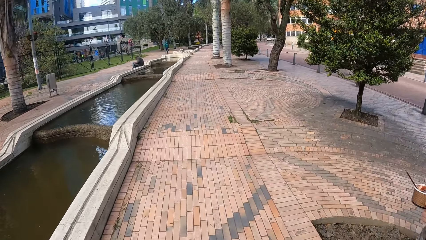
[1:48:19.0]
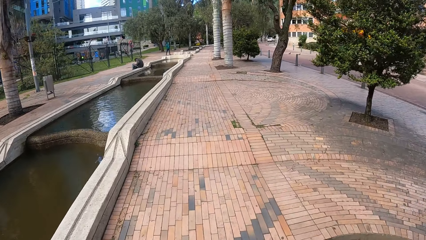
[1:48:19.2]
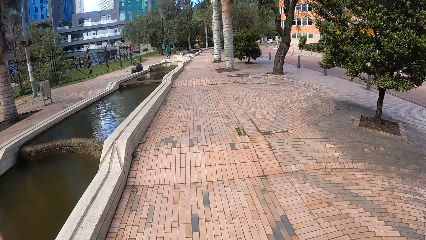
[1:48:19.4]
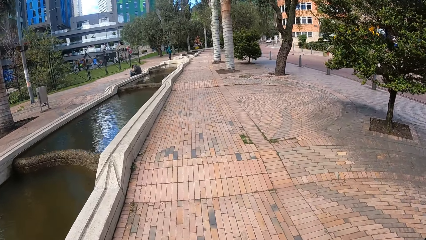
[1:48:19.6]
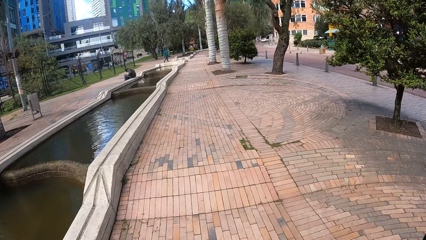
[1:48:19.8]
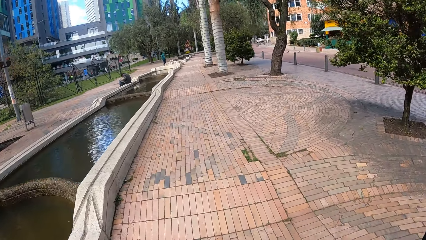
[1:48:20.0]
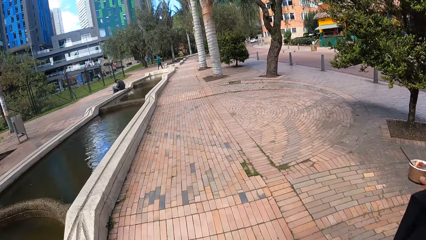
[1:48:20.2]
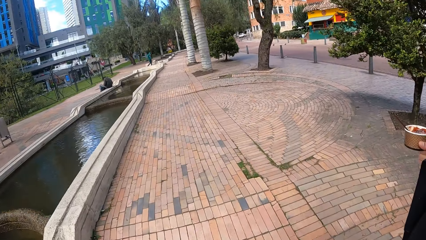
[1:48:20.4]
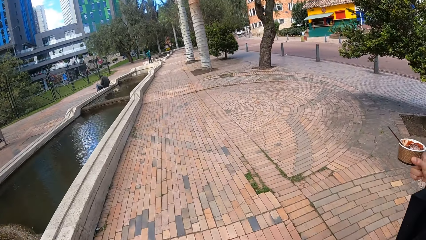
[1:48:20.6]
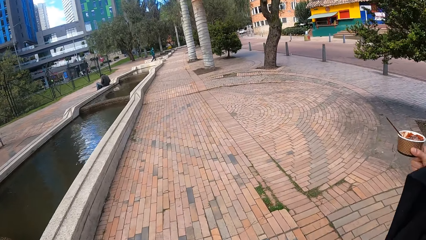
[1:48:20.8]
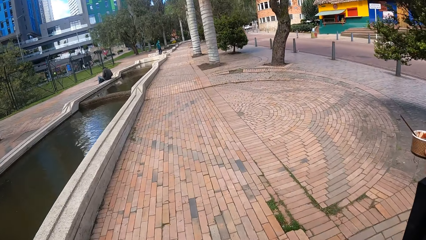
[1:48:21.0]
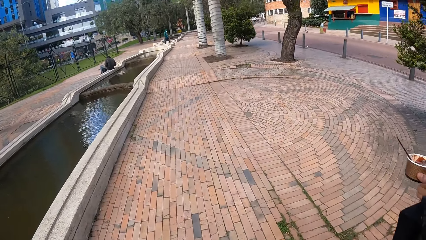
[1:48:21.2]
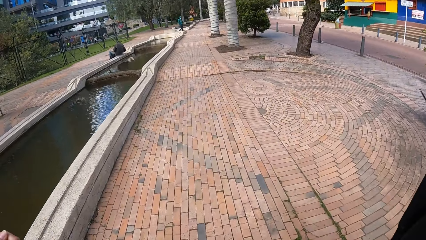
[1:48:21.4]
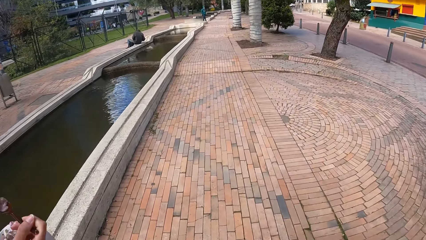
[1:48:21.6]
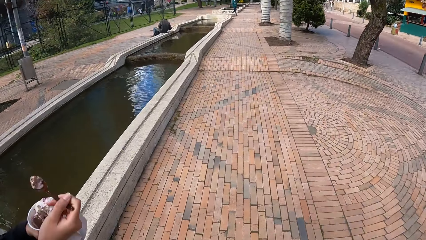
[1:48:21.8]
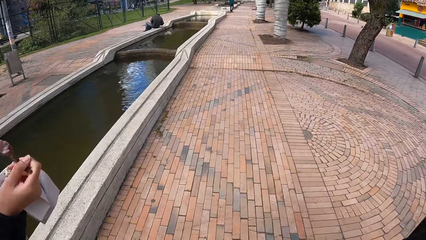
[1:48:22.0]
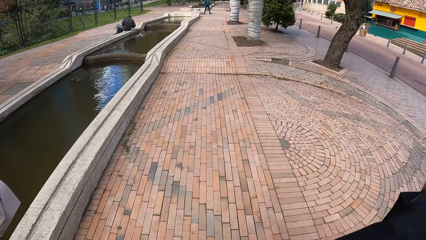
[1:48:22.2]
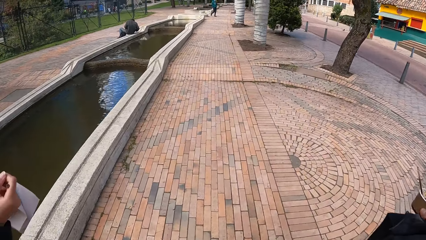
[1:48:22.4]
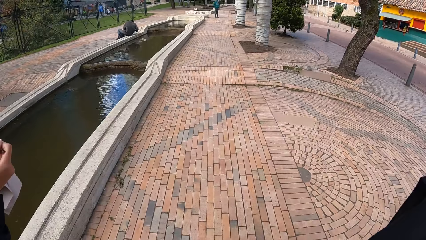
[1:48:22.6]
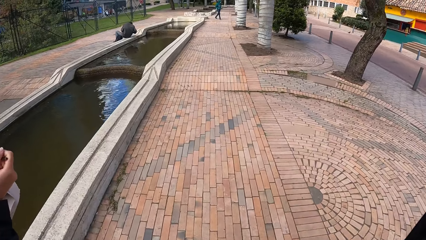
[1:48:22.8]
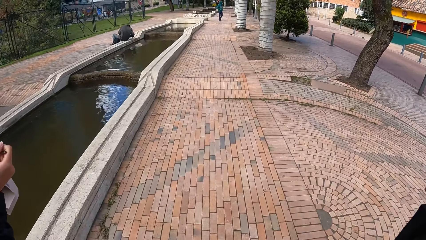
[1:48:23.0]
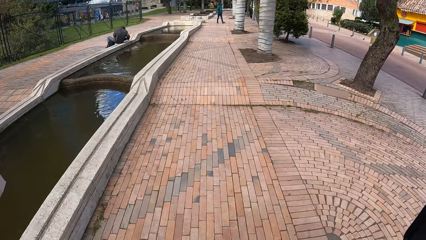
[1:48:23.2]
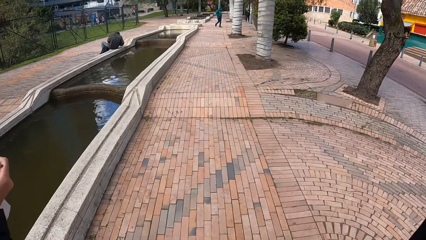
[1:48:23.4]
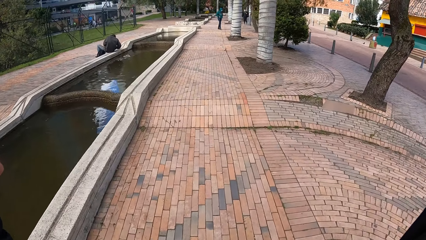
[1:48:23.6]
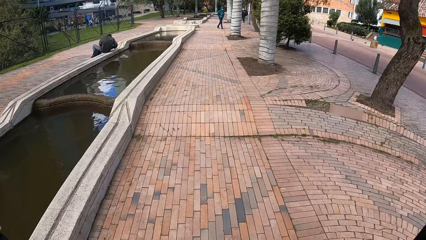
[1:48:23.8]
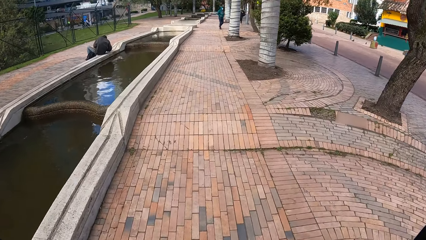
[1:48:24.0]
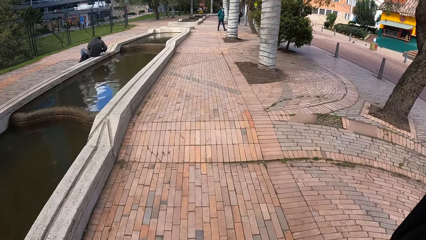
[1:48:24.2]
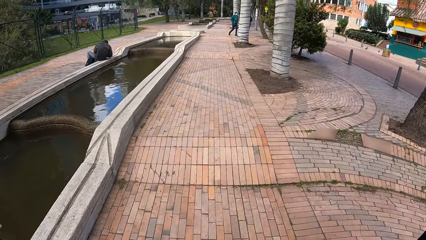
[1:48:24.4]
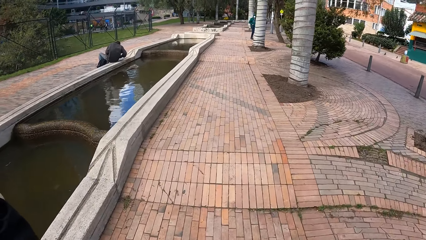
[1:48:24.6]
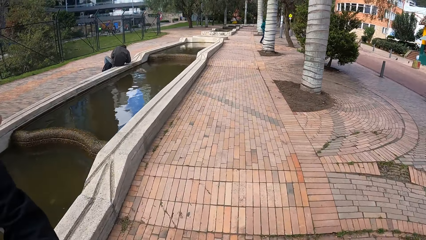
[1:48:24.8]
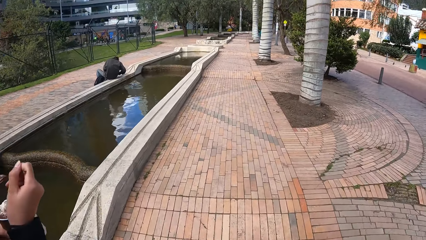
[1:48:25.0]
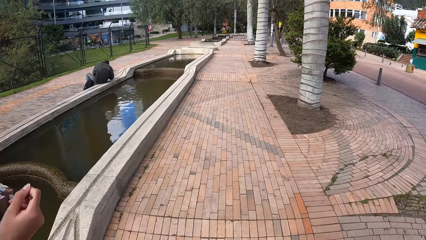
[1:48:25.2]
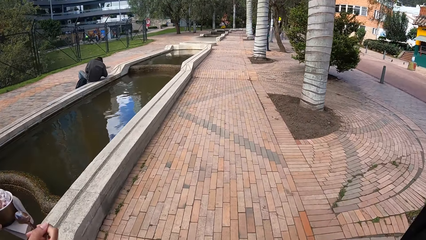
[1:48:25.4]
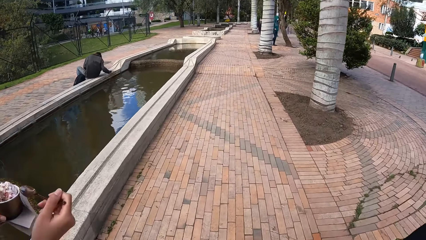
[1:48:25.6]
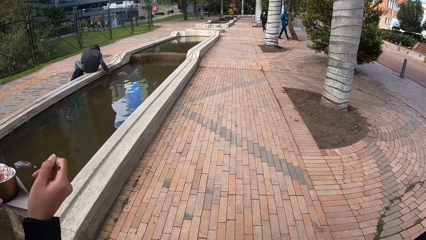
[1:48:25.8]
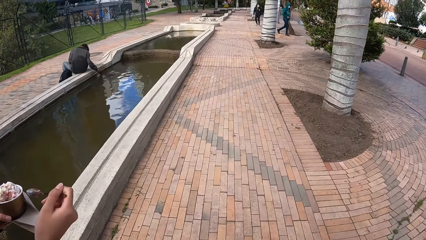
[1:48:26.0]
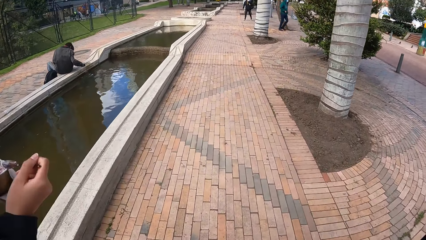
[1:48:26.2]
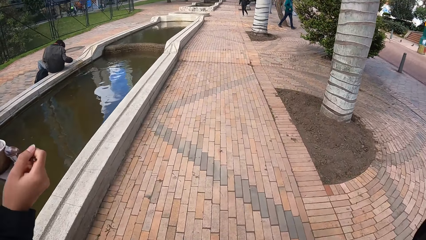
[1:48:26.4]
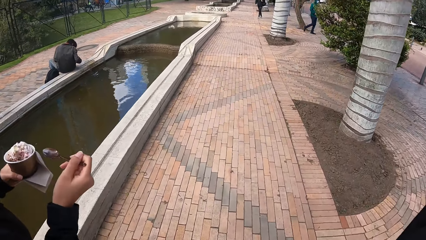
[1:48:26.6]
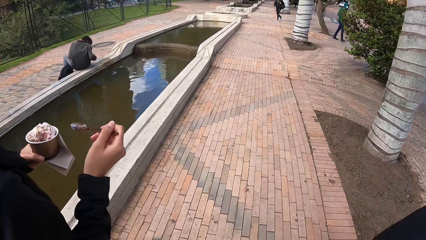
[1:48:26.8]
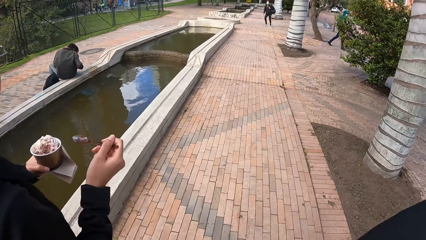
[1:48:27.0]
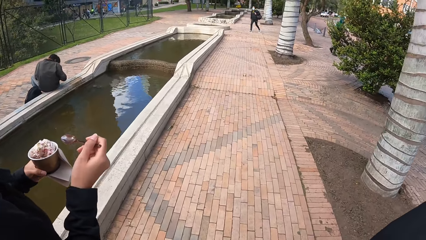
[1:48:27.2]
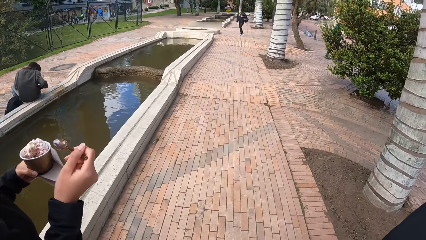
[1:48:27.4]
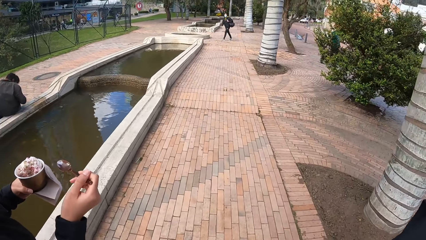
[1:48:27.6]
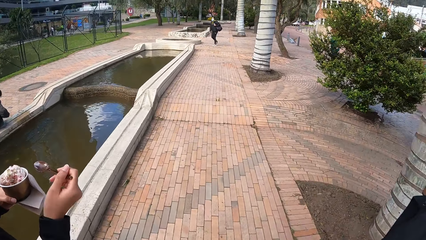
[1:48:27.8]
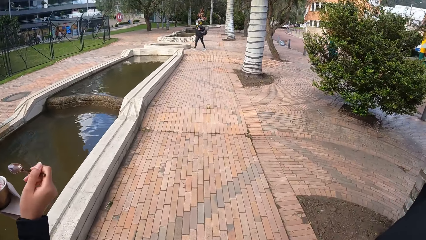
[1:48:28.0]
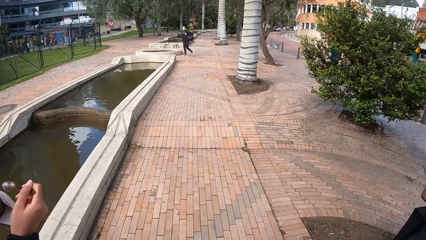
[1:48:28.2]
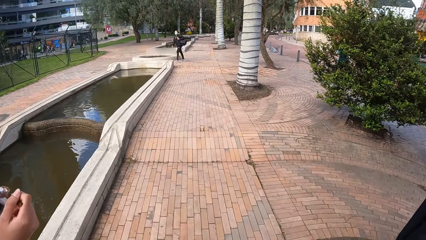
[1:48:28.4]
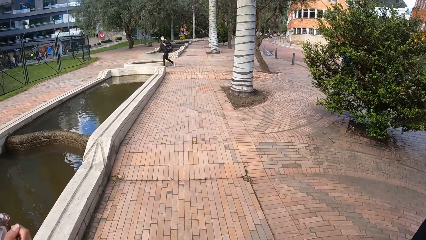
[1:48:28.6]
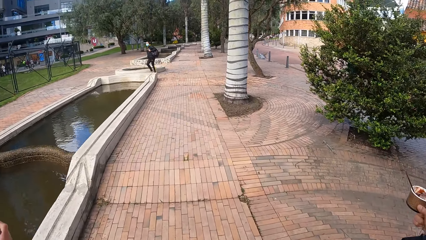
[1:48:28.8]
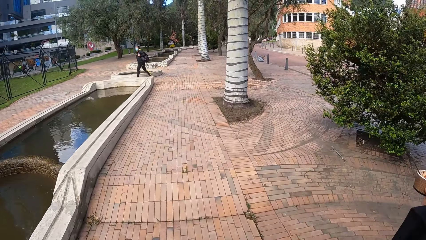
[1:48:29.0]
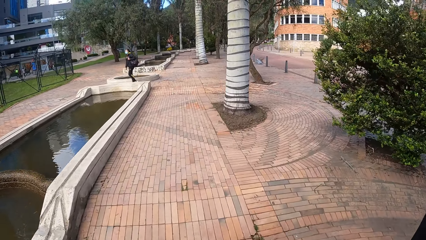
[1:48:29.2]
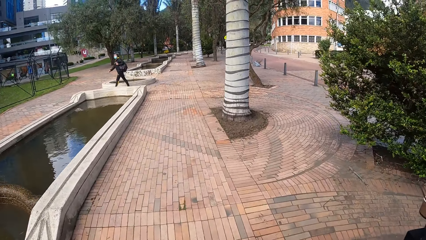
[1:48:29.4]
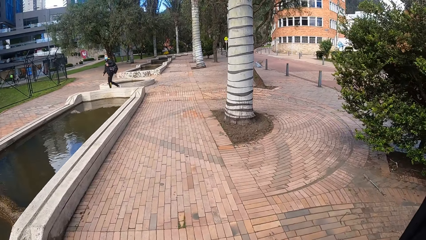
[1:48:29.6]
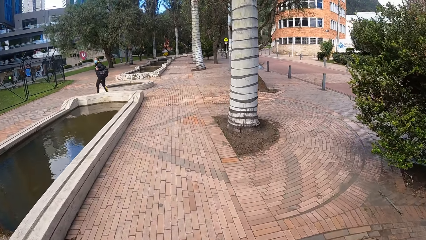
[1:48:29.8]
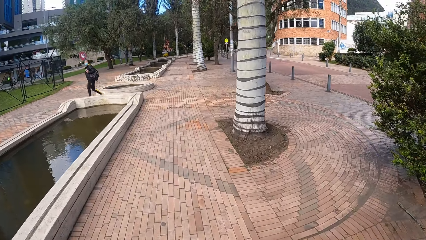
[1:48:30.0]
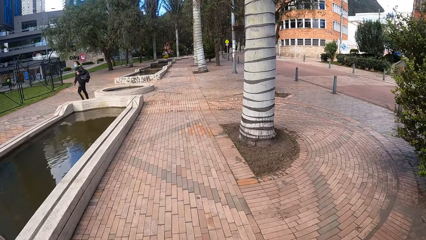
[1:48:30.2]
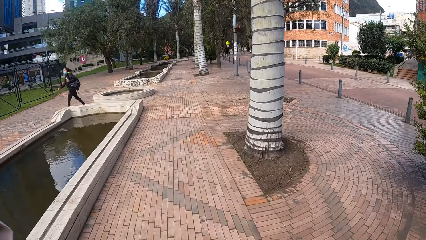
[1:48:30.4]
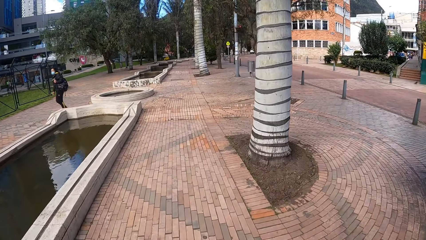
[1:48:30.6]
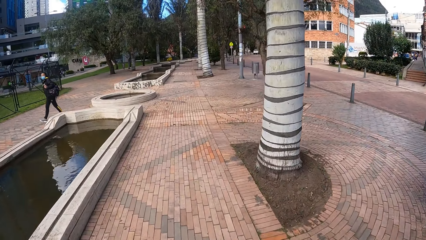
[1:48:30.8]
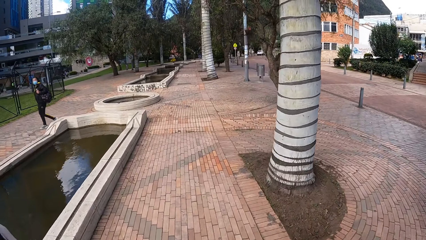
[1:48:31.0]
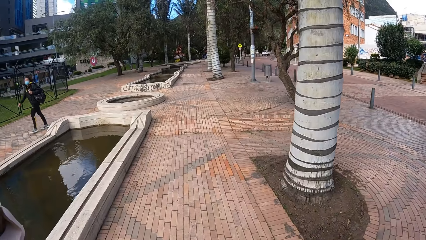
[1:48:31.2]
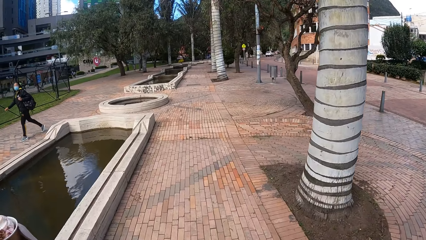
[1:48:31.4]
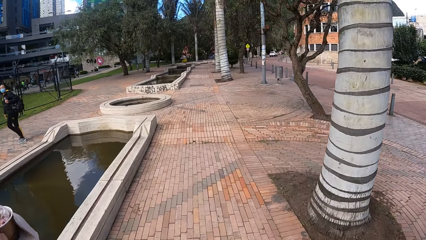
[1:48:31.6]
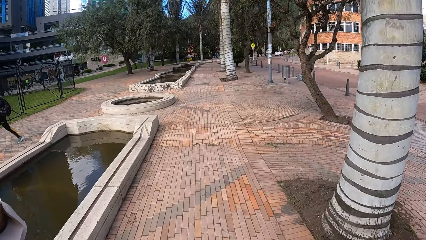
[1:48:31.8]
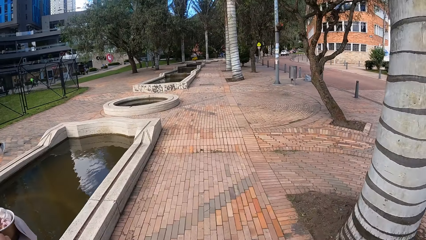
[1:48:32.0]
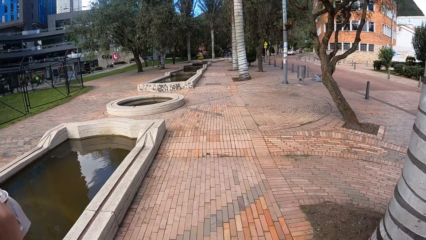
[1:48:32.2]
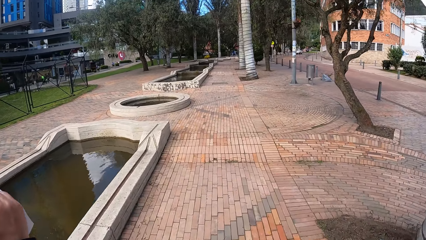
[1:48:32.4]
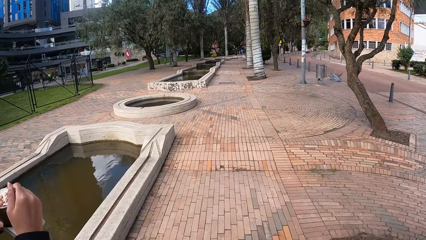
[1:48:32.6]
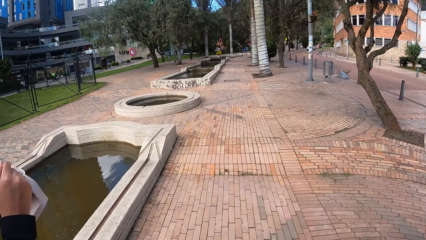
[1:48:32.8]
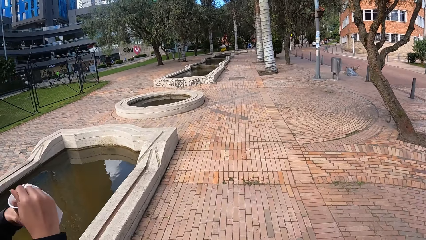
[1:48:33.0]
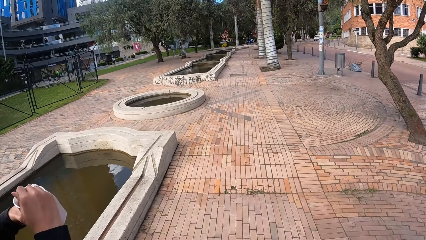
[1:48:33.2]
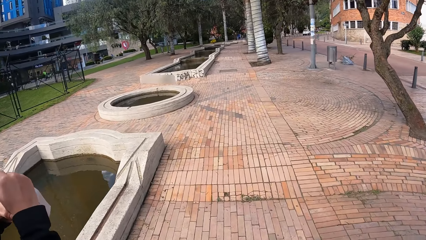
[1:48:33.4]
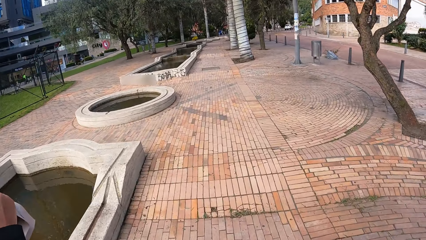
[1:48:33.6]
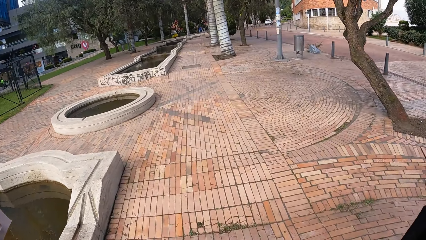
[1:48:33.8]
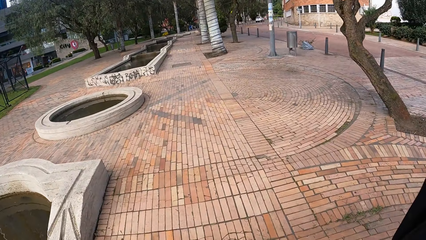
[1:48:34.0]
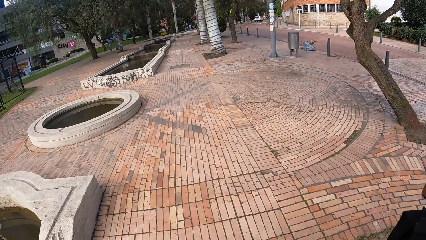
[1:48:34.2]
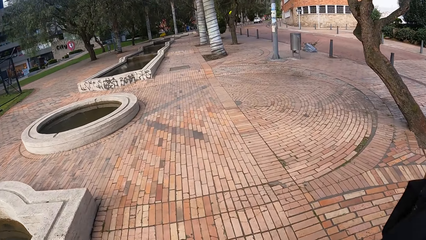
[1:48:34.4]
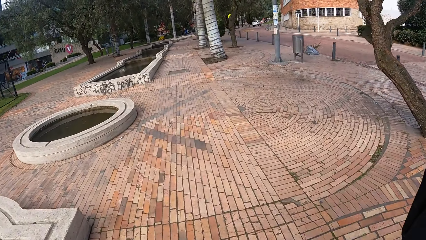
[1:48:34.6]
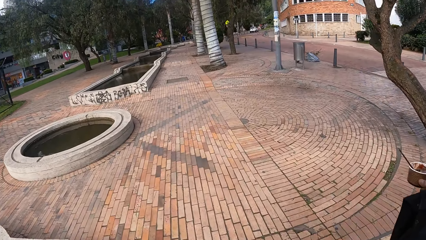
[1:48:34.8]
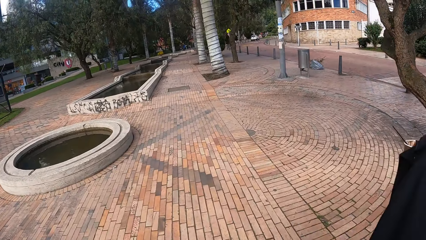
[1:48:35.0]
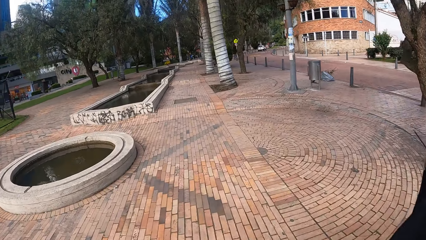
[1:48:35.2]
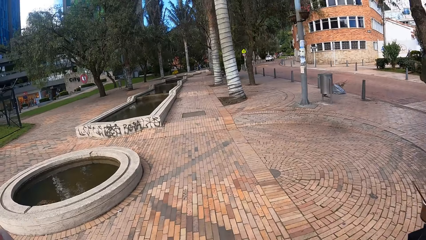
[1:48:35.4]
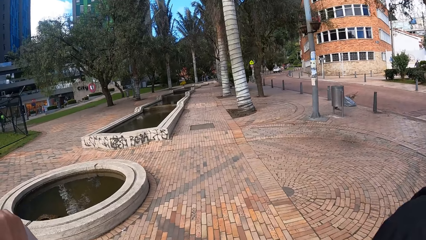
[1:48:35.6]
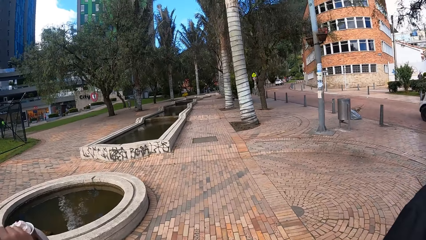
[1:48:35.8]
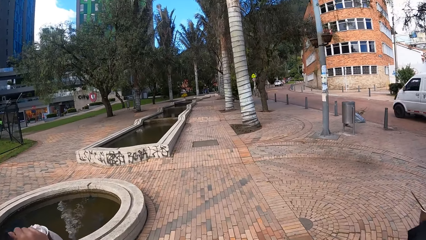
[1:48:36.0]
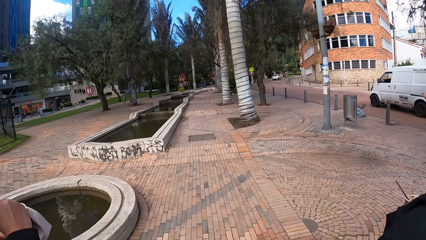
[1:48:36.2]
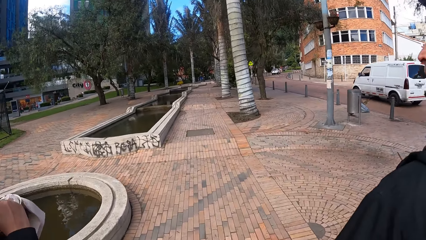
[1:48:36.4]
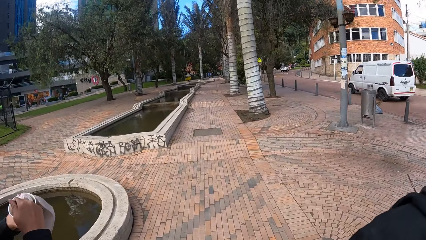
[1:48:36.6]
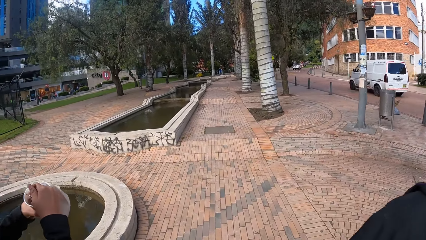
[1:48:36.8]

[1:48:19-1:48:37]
The woman holds a spoon of ice cream in her right hand. She eats ice cream from the spoon in her right hand. She scoops ice cream from the cup of ice cream in her left hand with the spoon in her right hand.
